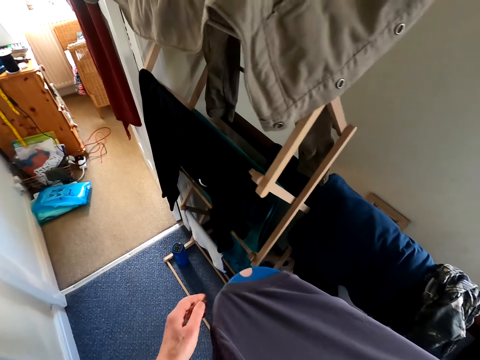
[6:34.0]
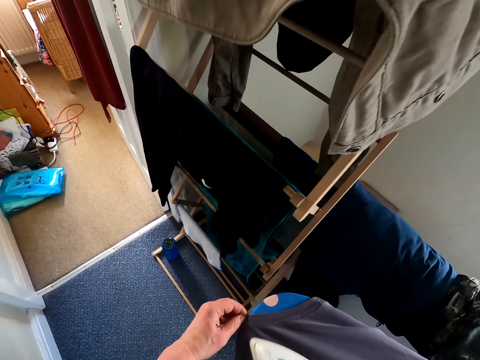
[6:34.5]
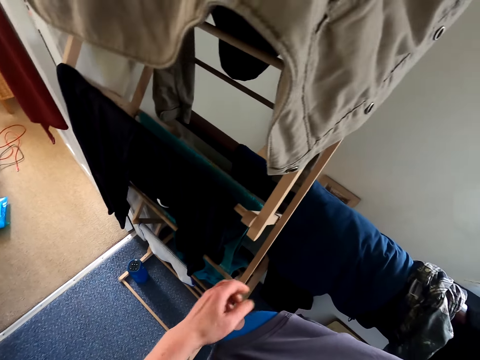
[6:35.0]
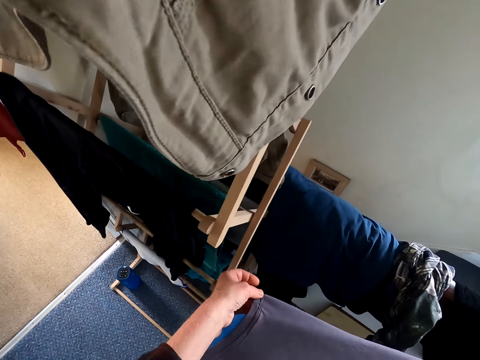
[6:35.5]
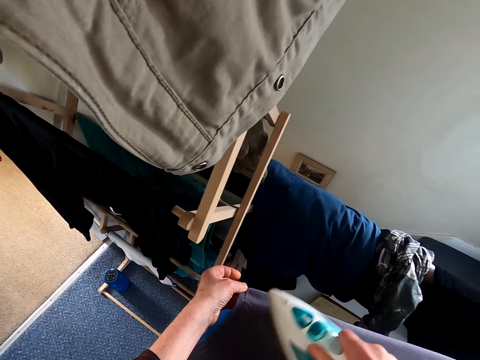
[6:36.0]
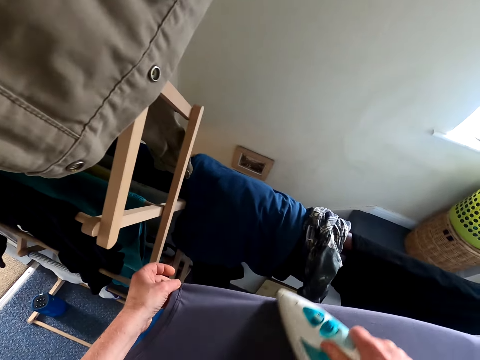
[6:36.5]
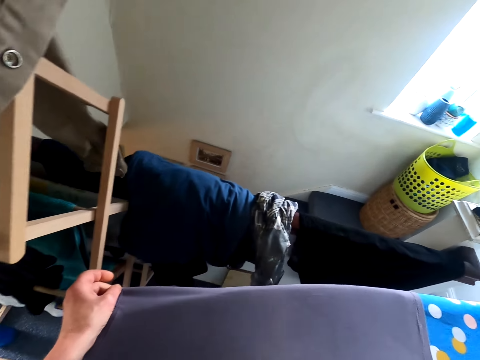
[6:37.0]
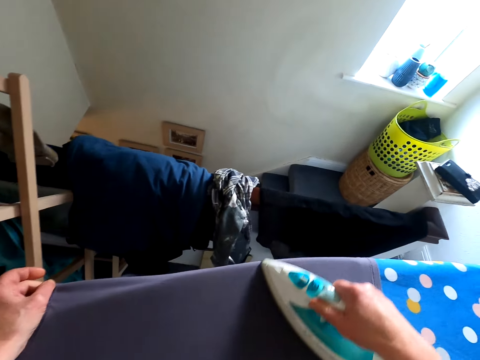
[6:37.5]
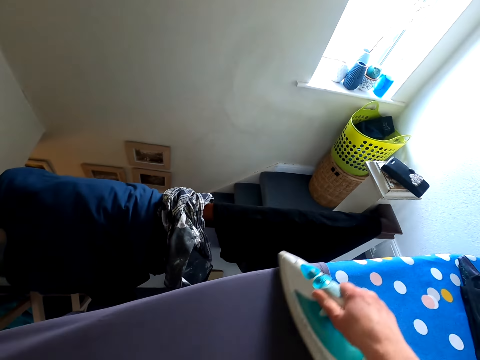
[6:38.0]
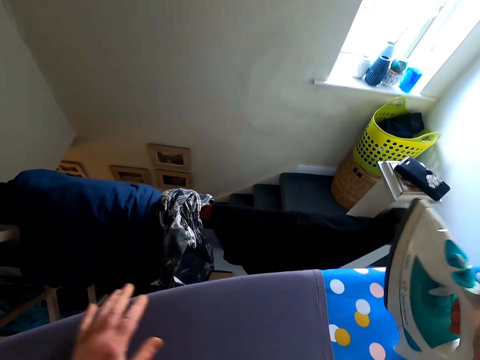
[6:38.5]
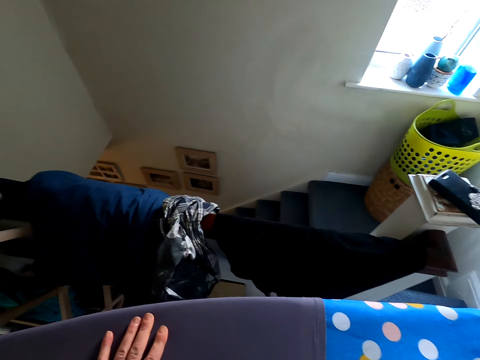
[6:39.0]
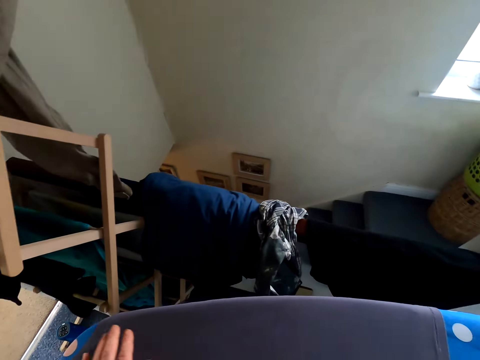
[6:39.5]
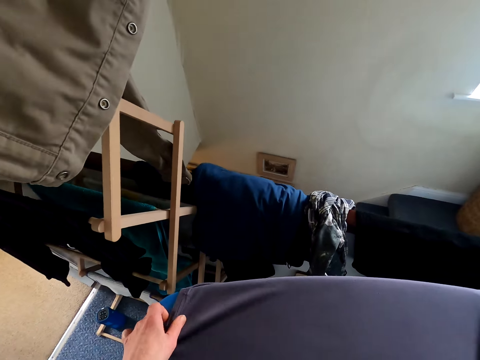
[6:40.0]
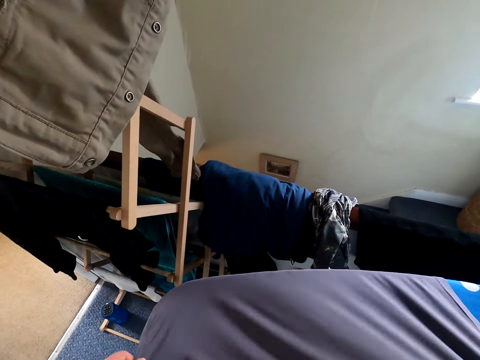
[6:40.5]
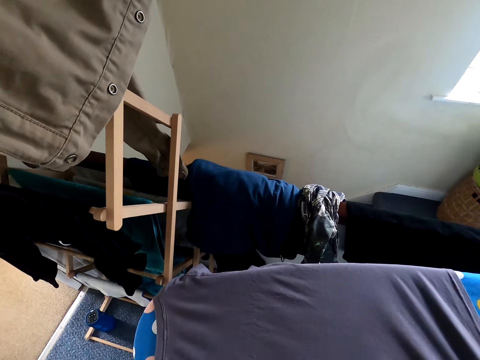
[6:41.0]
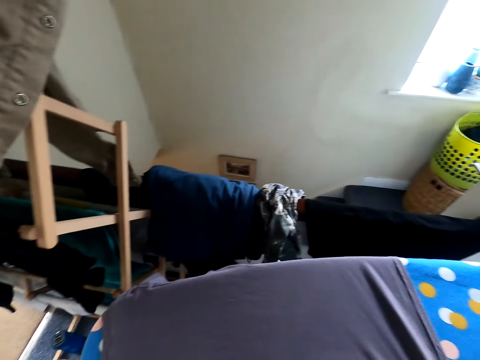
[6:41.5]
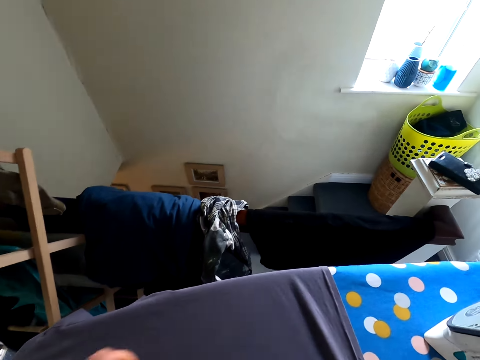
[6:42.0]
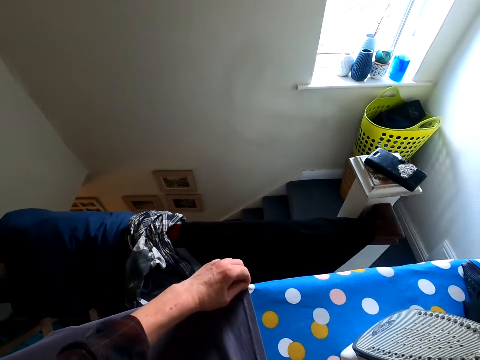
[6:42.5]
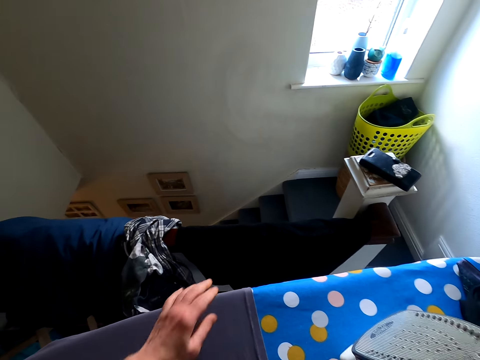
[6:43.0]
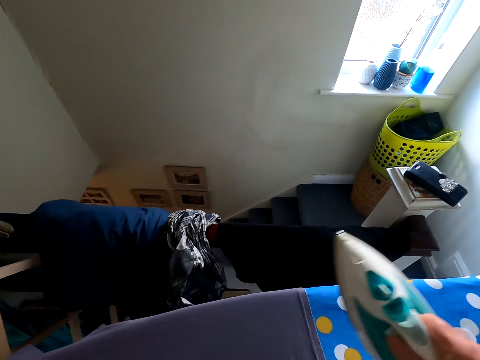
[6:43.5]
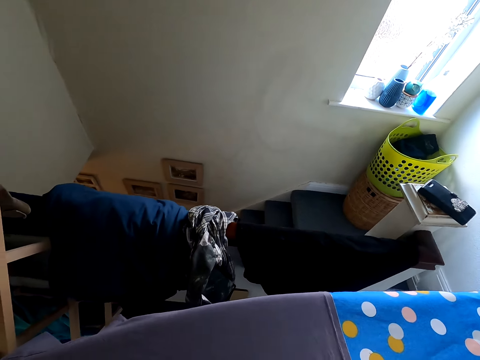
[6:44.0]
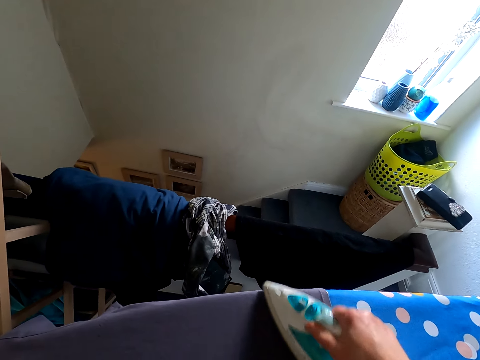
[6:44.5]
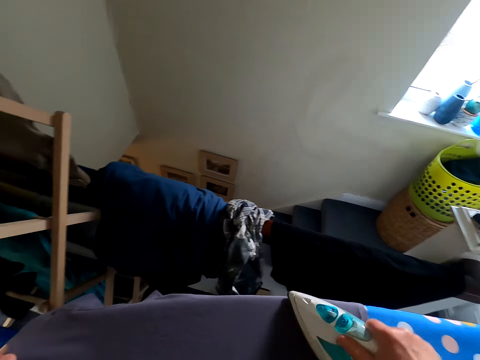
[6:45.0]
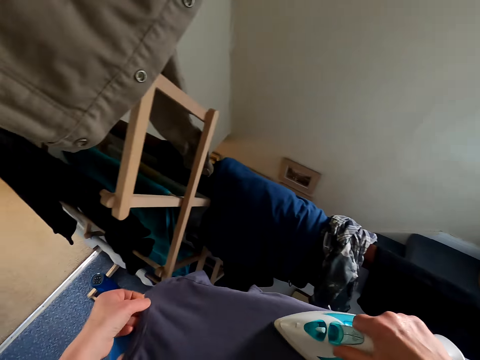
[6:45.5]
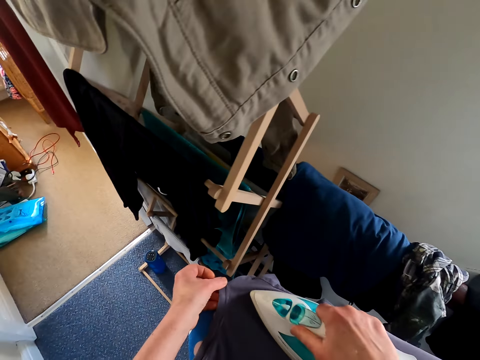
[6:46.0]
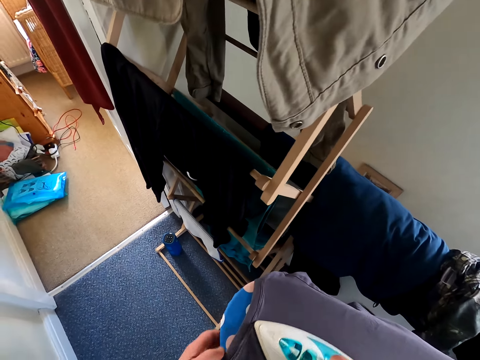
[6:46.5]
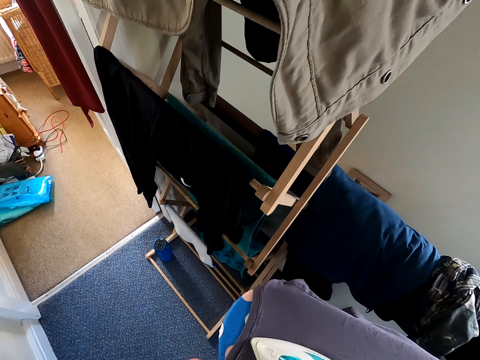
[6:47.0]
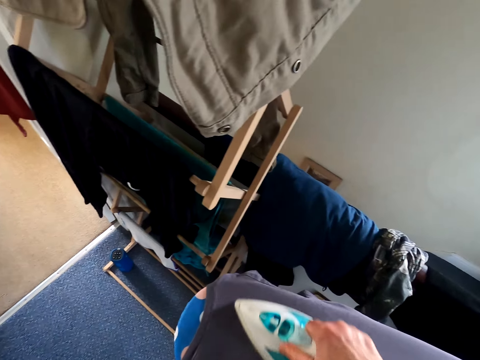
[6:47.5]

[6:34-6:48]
The camera wearer touches the top. They iron the top. They put the iron box on the ironing table. They touch the top. They adjust the cloth on the ironing table. They iron the top.

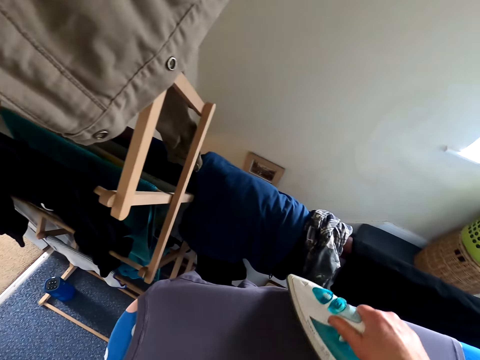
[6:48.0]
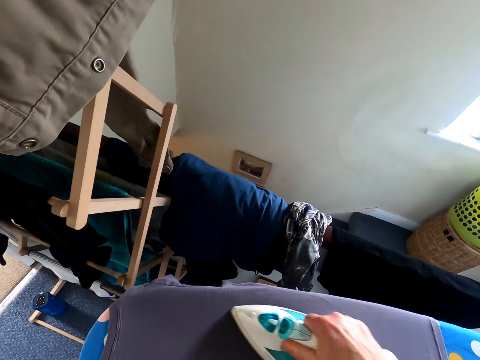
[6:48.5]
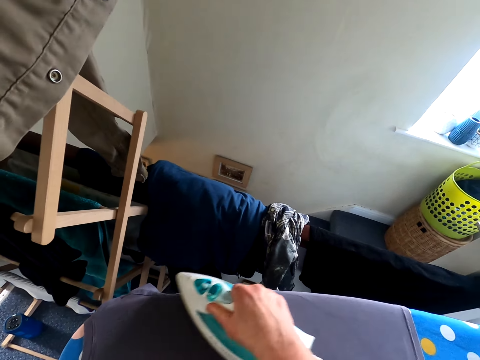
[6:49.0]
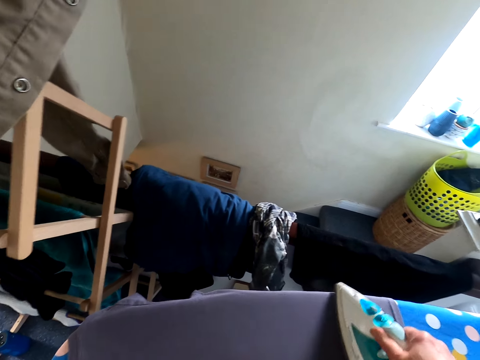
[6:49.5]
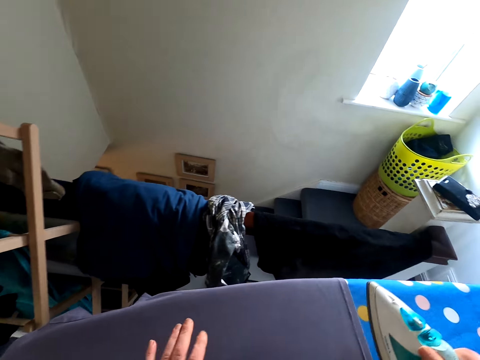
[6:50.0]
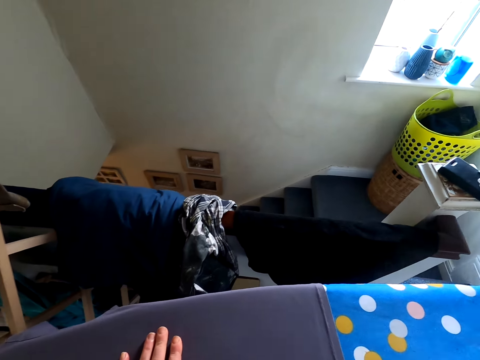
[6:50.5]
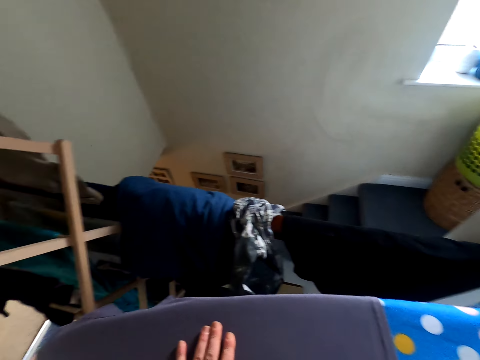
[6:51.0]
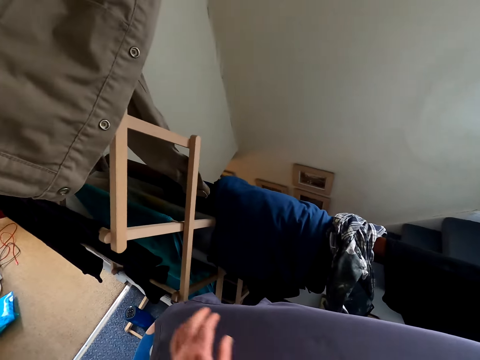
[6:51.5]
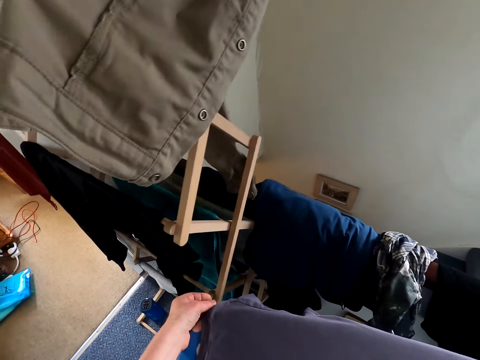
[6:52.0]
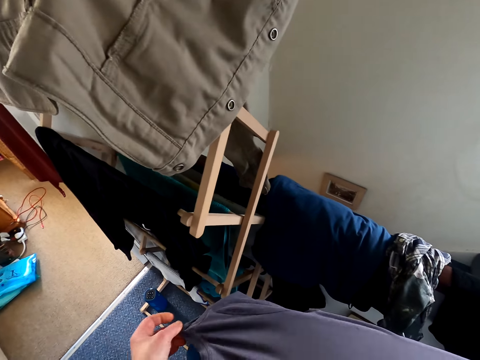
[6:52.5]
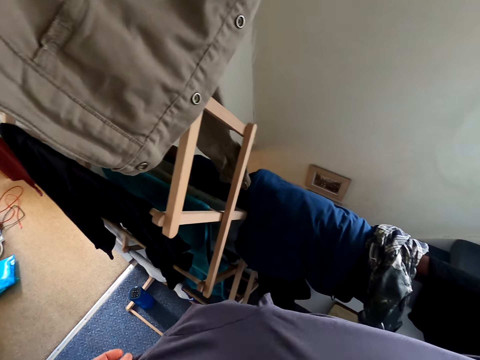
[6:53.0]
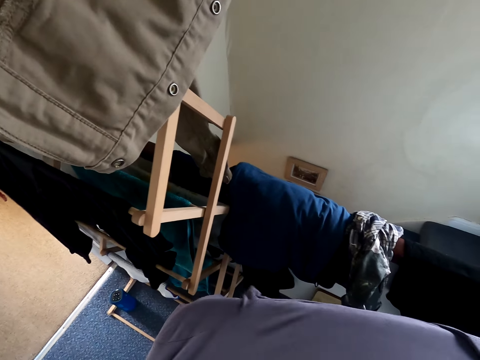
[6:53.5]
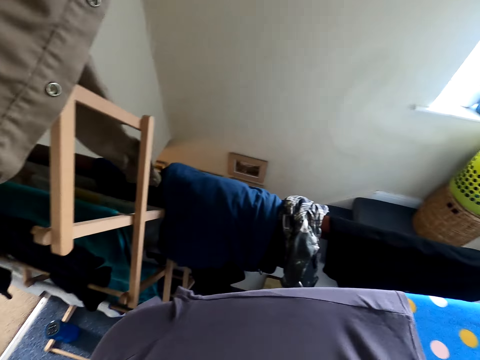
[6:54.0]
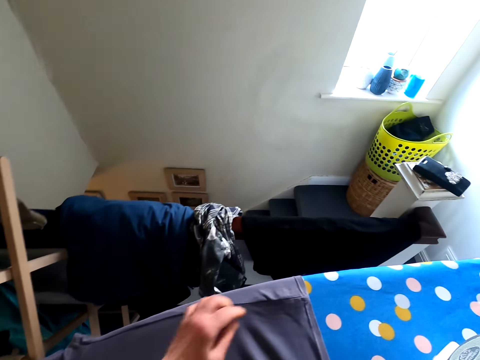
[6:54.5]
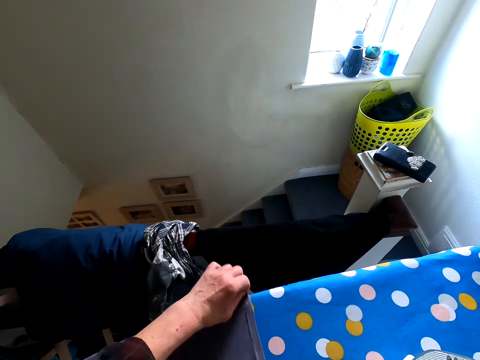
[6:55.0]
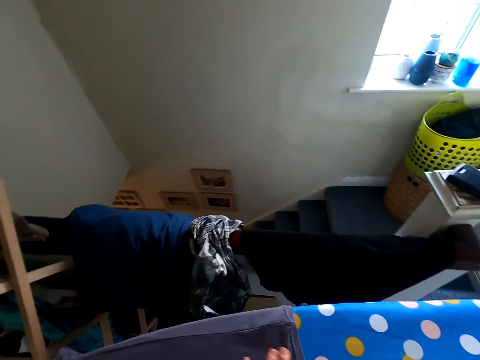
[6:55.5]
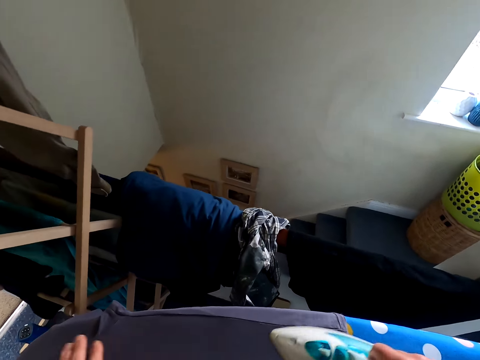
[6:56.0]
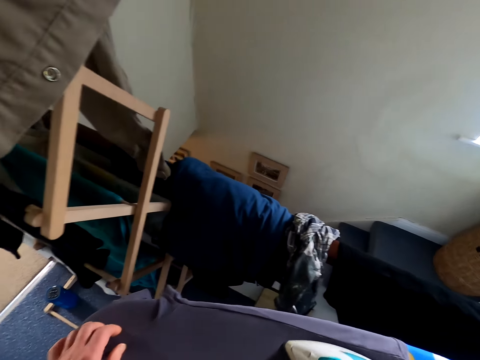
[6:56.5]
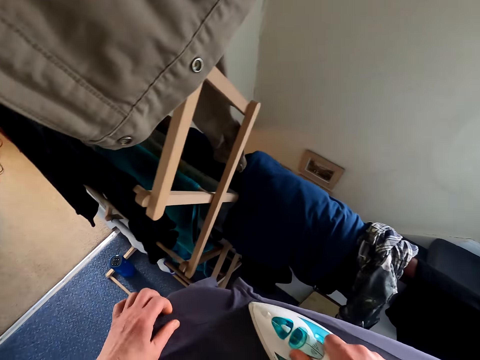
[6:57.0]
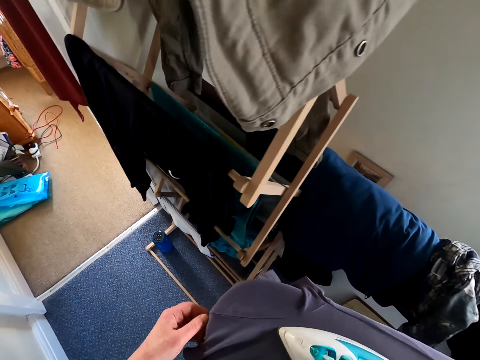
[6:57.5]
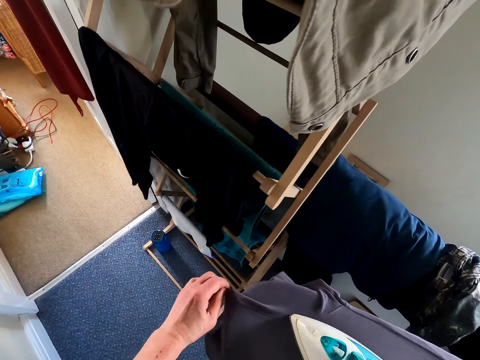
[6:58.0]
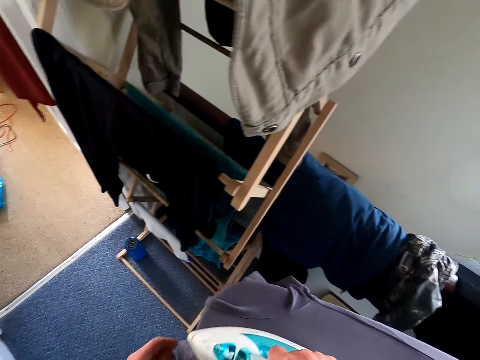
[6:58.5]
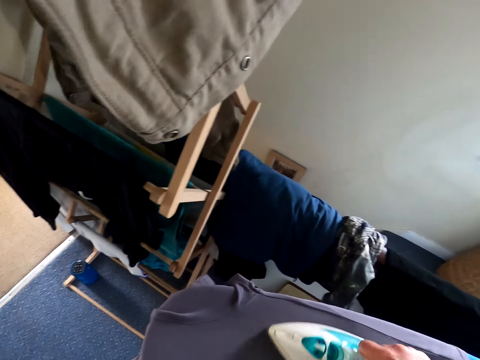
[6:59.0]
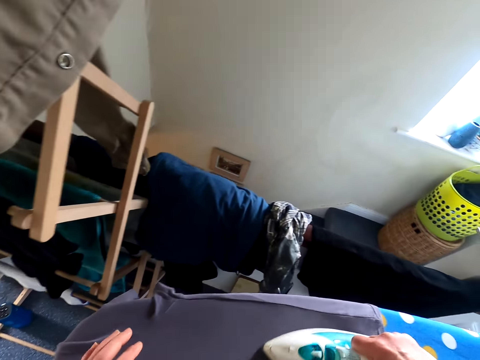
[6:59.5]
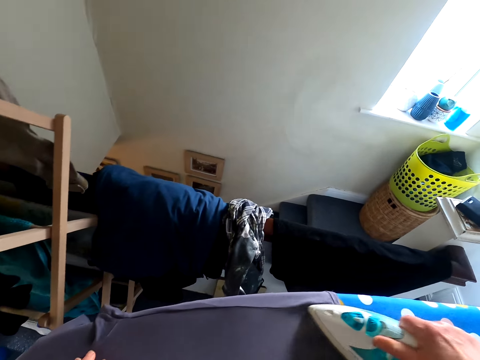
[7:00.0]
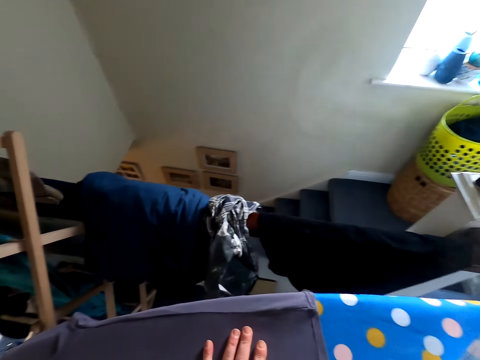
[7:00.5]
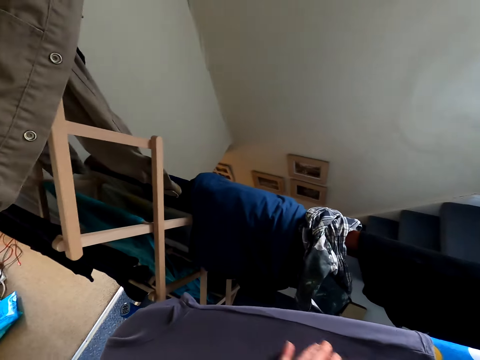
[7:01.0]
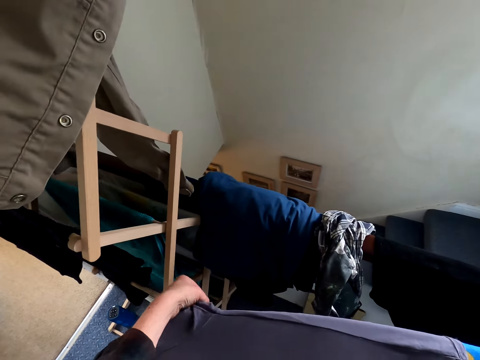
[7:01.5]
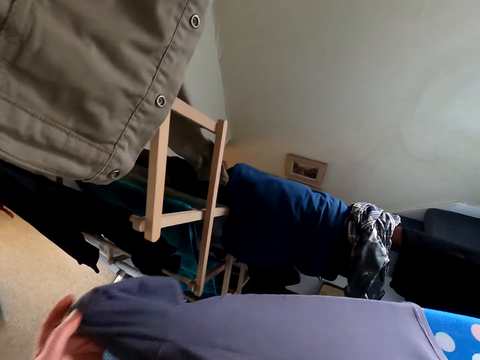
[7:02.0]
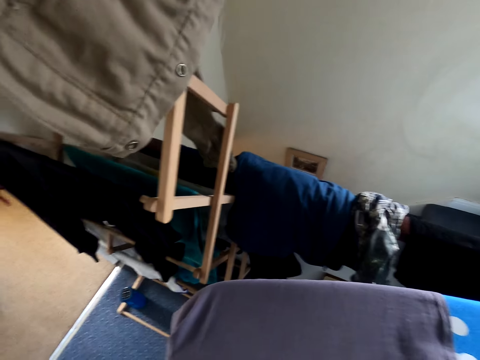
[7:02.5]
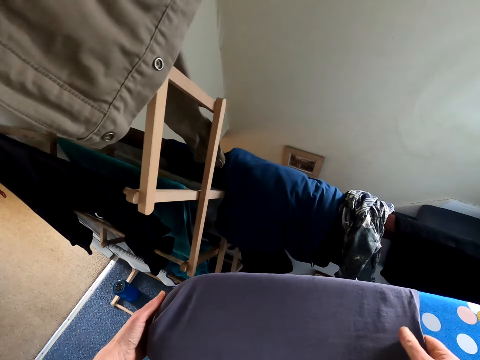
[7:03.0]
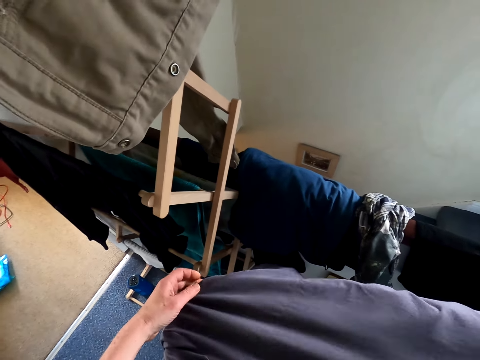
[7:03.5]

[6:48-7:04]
The camera wearer puts the iron down. They adjust the cloth on the ironing table. They touch the top. They iron the top. They put the iron down. They touch the top. They adjust the cloth on the ironing table.
